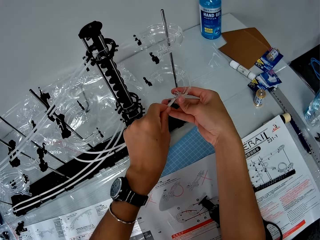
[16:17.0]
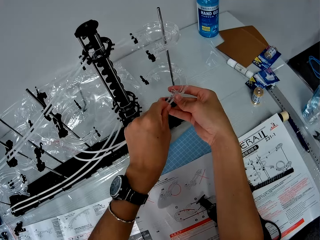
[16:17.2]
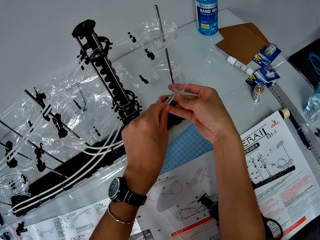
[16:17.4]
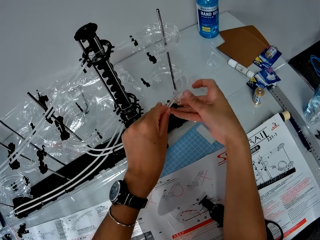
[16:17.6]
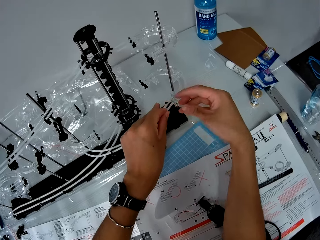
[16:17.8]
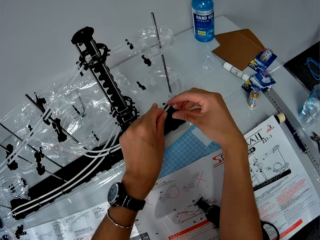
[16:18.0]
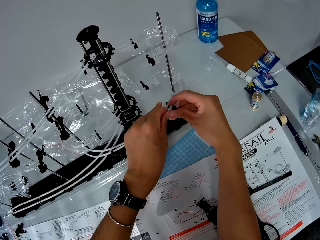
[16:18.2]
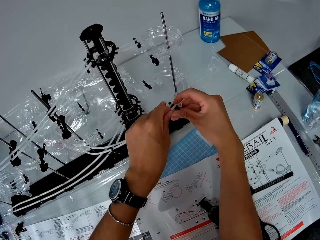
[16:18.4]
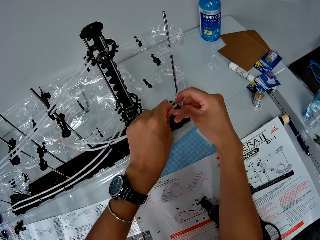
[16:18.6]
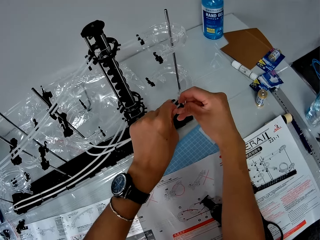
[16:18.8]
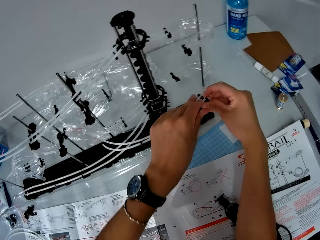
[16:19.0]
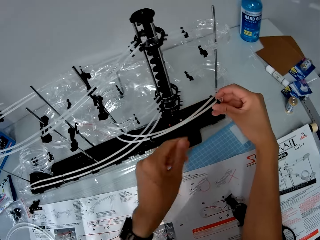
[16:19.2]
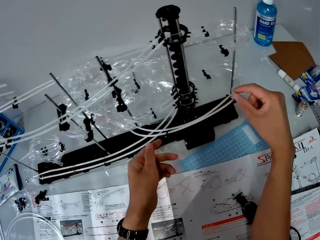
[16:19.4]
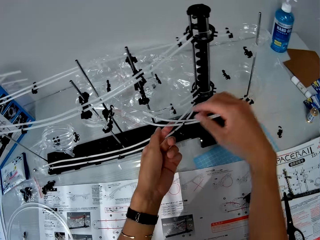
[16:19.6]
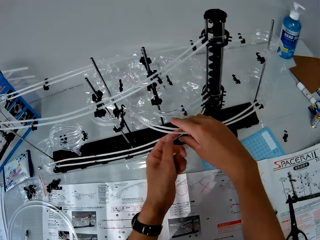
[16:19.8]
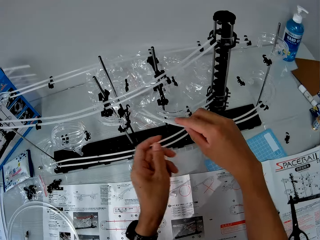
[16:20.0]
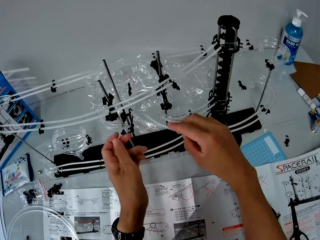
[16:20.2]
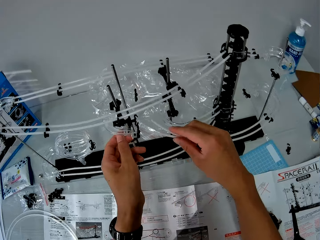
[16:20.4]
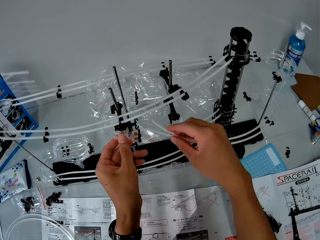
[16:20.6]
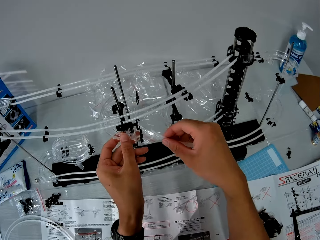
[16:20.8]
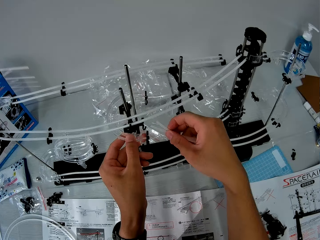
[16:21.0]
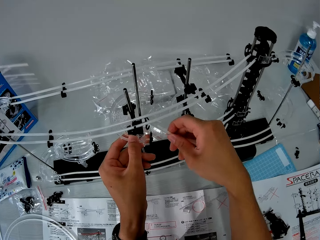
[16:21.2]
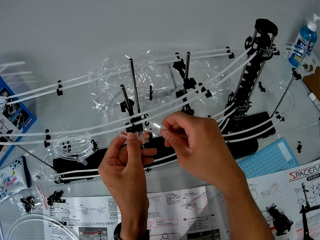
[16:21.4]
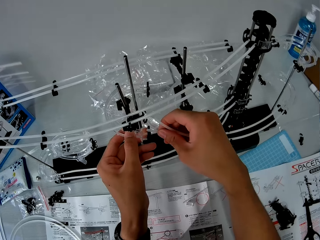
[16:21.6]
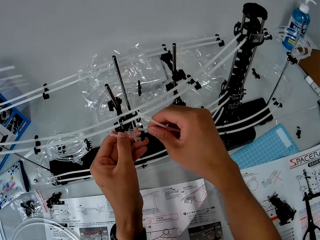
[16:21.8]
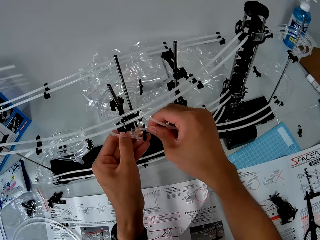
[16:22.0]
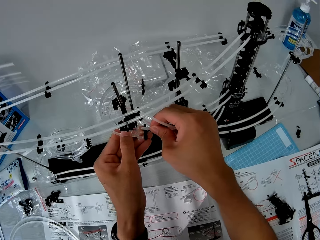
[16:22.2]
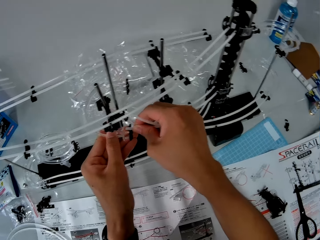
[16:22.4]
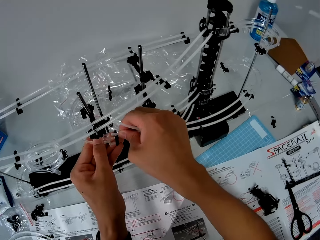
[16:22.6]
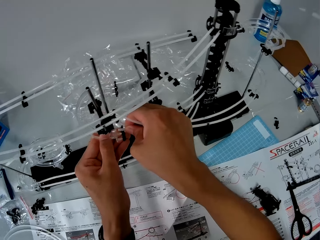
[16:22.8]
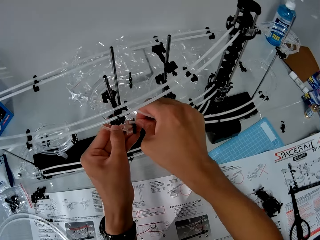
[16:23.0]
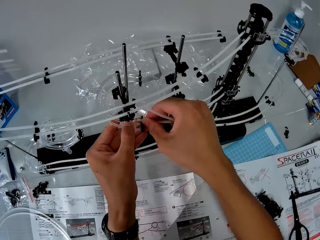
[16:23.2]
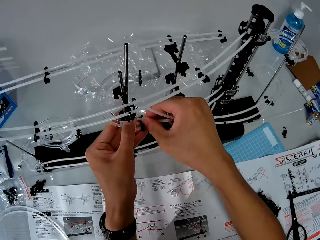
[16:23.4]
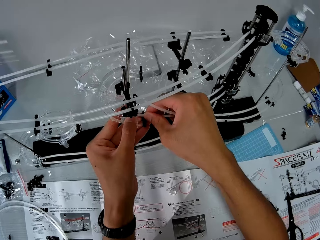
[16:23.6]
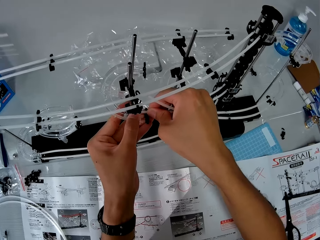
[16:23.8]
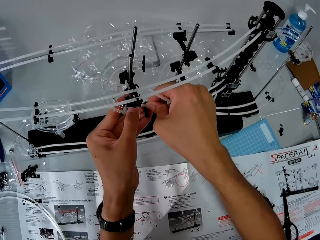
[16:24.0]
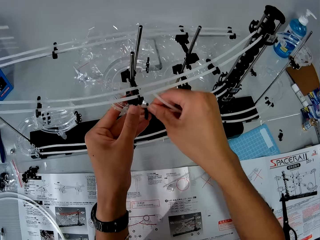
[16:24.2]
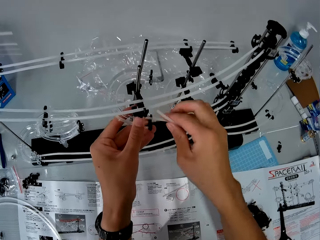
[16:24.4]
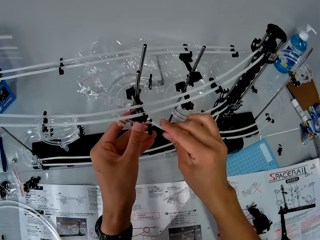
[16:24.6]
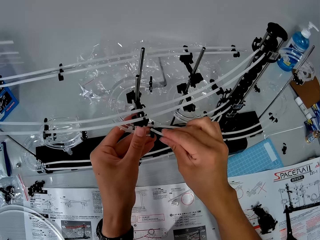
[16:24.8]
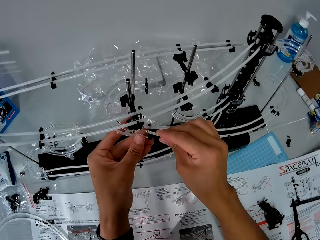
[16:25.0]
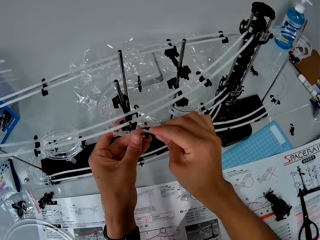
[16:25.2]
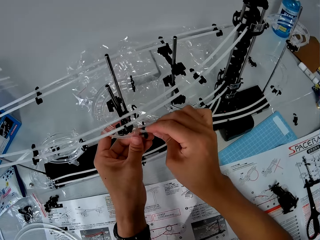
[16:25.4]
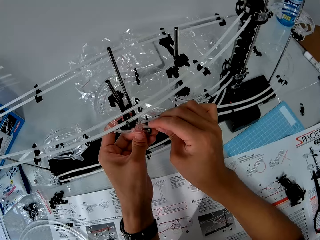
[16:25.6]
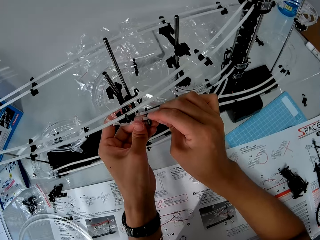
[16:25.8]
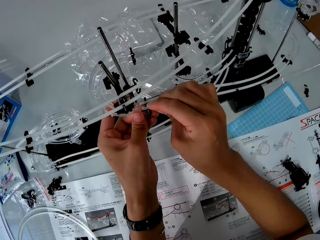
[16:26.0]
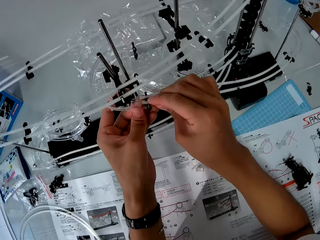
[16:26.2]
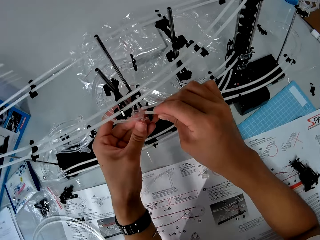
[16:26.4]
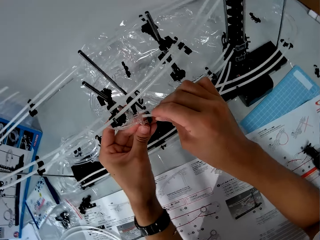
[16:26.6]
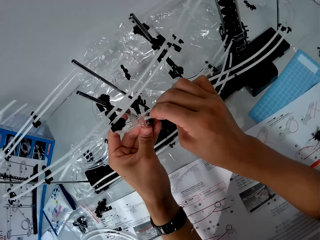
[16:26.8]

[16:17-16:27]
The camera wearer joins the other end of the pieces to another end of the space rail. They pull standard rails towards the rail stand.

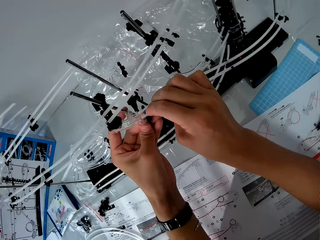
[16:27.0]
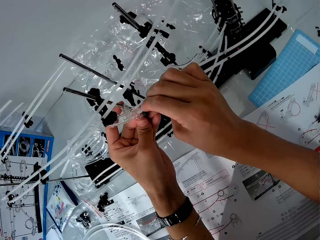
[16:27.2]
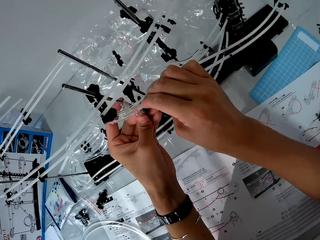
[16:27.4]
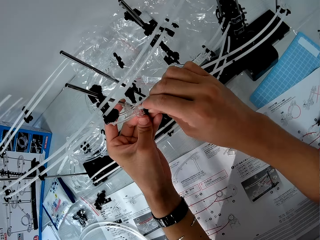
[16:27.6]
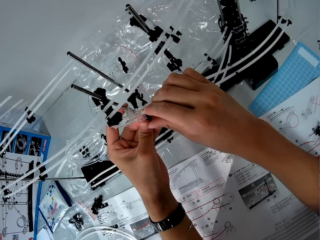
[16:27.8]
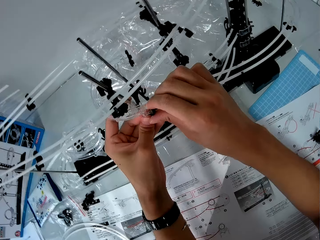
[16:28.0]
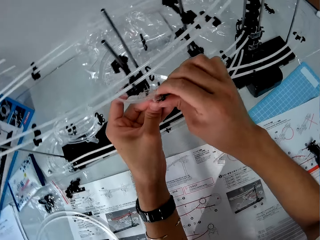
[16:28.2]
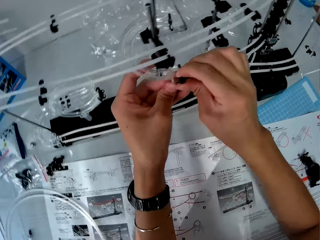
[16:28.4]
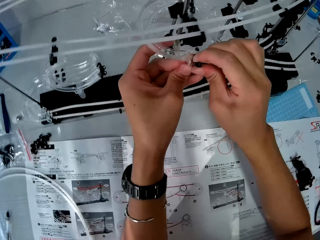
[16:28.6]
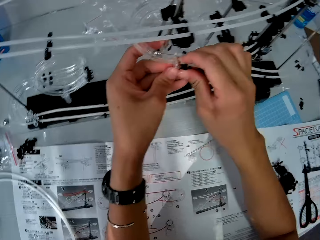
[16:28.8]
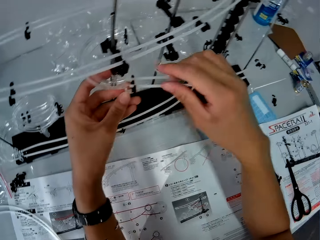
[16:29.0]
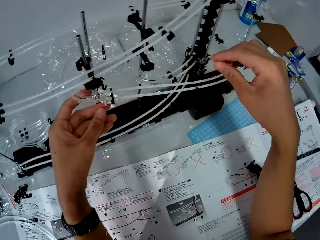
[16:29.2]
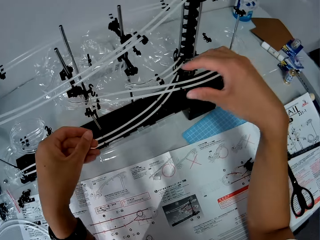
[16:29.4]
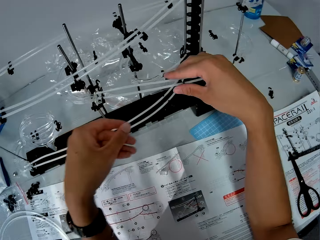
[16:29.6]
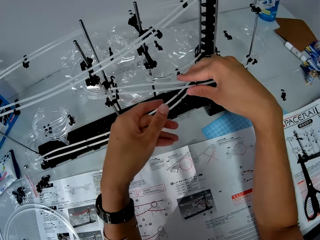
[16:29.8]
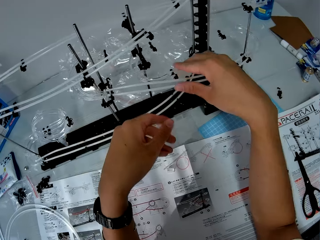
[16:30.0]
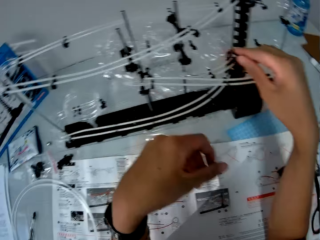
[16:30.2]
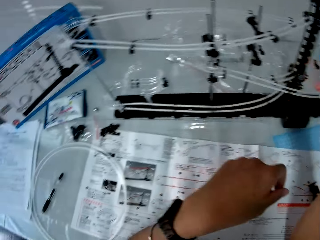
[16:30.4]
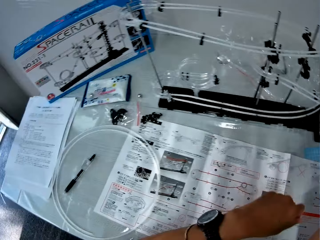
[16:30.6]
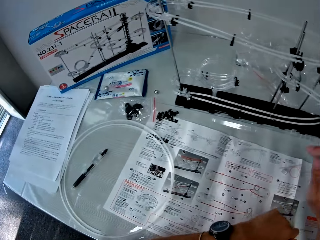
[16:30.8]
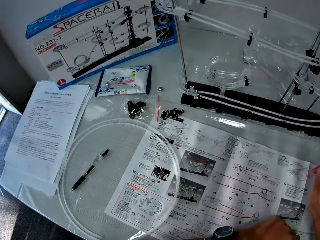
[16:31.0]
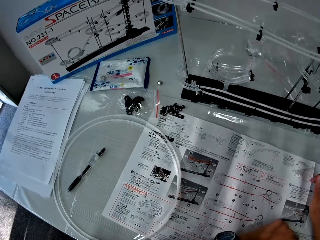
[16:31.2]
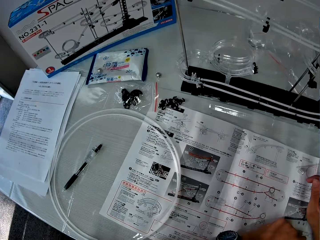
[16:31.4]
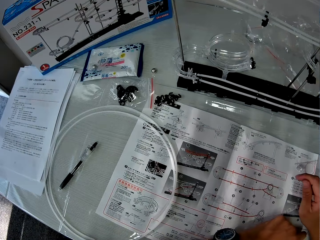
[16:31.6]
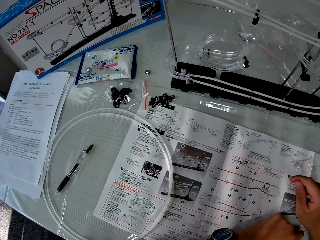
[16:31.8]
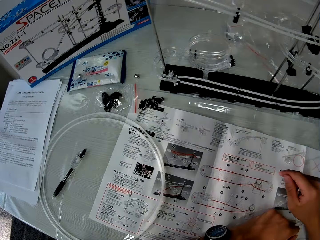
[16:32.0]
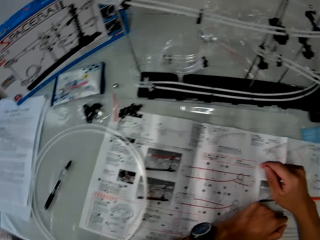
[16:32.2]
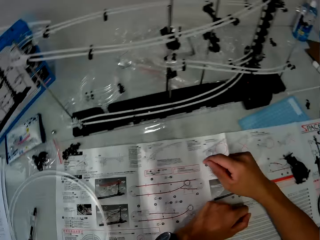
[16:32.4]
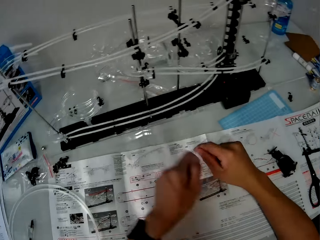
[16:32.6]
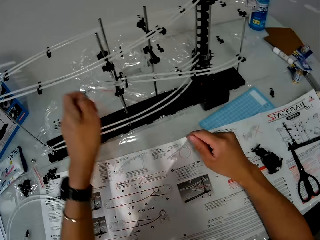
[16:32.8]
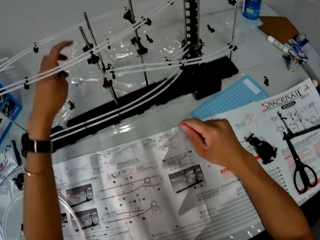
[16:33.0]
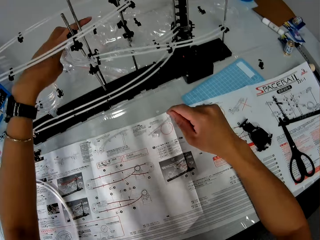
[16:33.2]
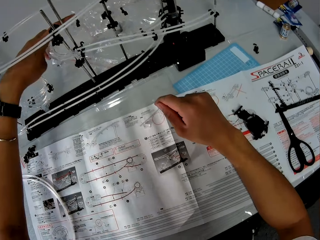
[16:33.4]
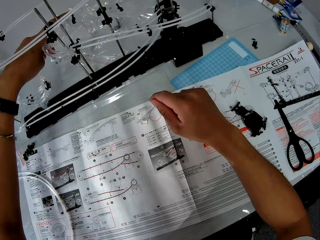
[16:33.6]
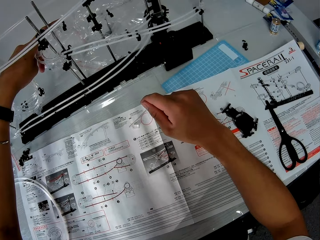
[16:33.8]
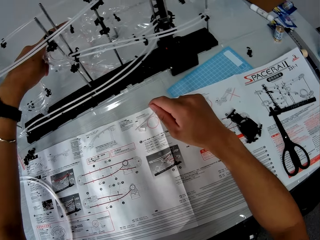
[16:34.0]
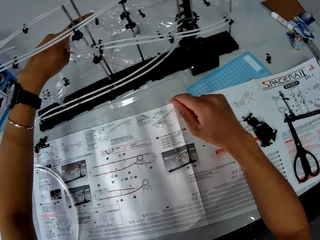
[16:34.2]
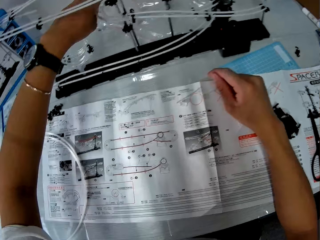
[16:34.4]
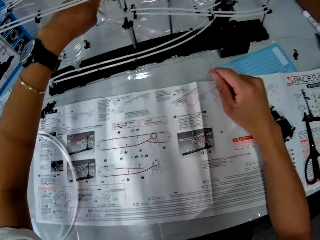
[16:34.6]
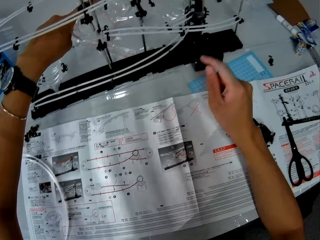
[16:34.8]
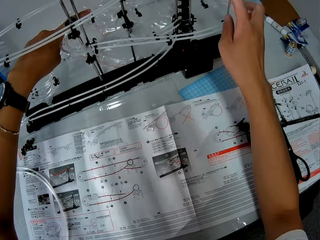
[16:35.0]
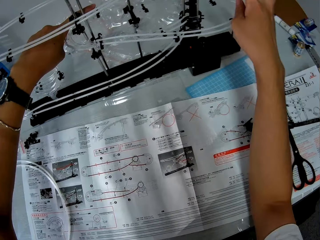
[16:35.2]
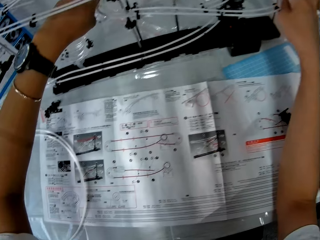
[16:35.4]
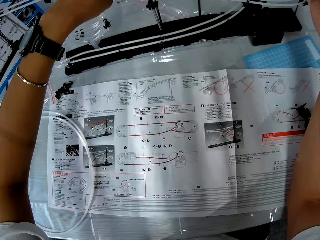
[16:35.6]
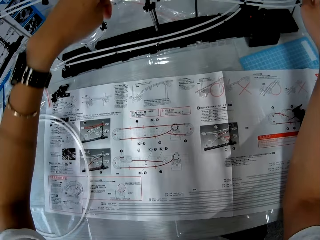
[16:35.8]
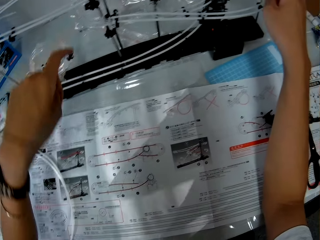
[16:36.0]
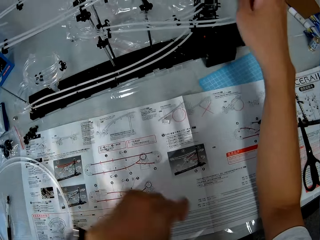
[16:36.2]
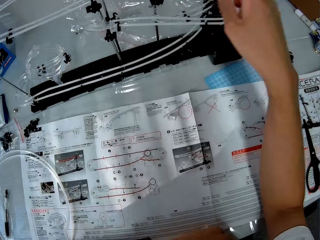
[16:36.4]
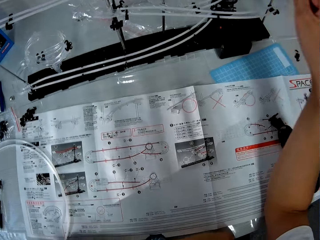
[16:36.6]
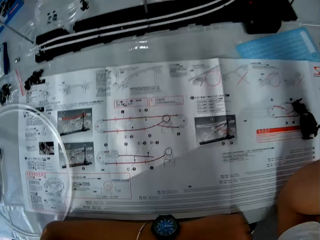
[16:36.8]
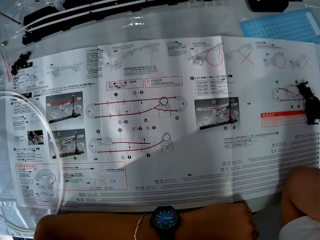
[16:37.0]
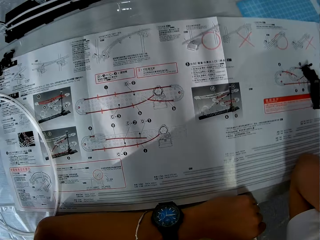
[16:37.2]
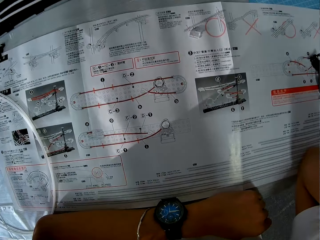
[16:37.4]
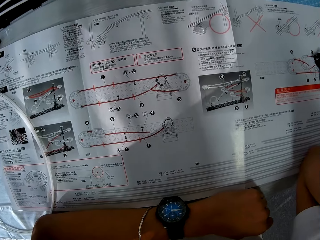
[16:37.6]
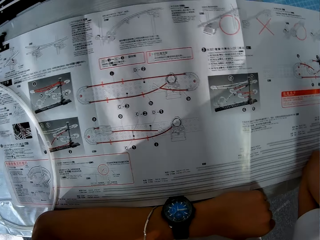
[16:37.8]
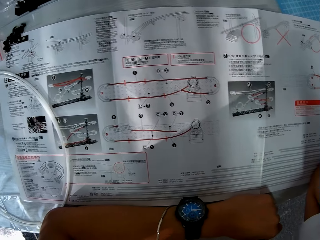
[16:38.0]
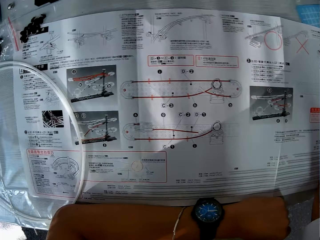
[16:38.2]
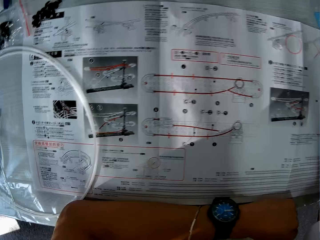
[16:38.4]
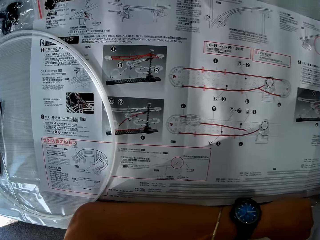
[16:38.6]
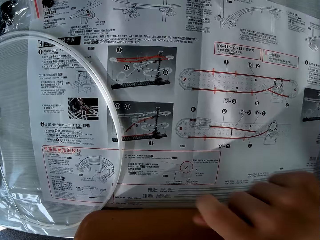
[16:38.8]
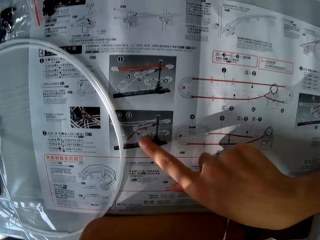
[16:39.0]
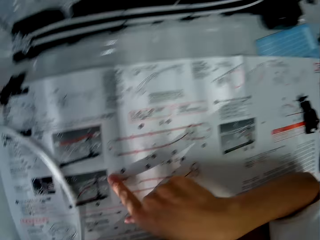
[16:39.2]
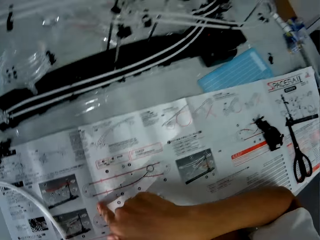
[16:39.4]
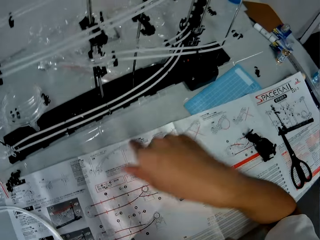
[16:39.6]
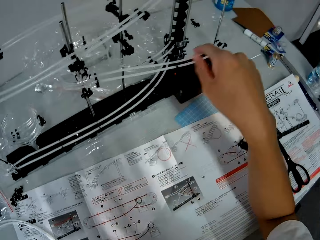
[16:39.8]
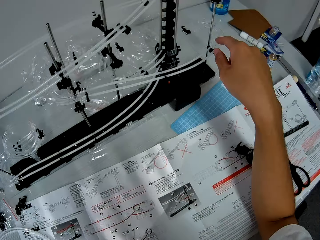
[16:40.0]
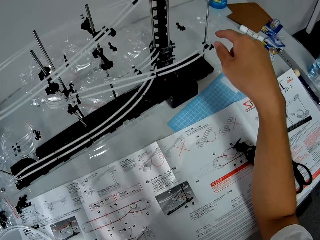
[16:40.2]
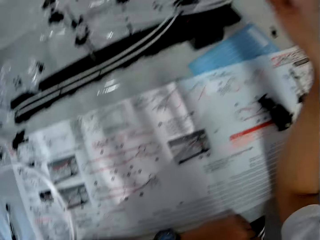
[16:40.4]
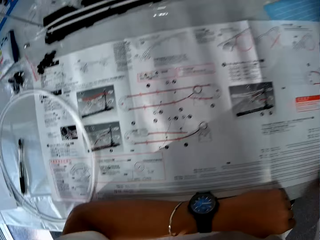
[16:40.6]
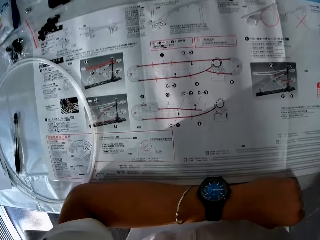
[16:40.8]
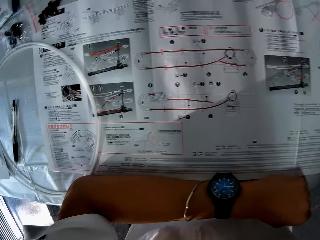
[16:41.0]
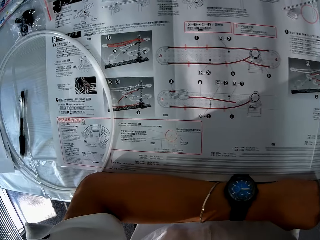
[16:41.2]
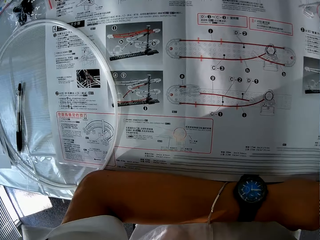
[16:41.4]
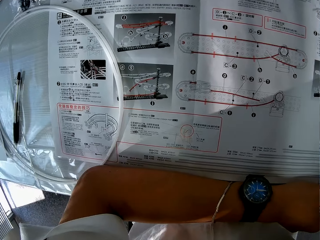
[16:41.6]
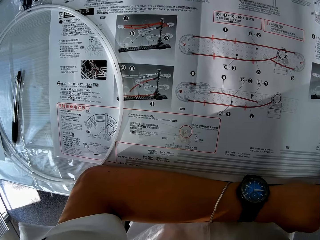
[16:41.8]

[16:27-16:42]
The camera wearer touches the space rail with his right hand. He holds the standard rail and turns around. He looks at the instruction booklet. He turns around. He touches the space rail again. He holds the space rail. He looks at the instruction booklet. He points at the instruction booklet. He looks at the space rail. He looks at the instruction booklet.
